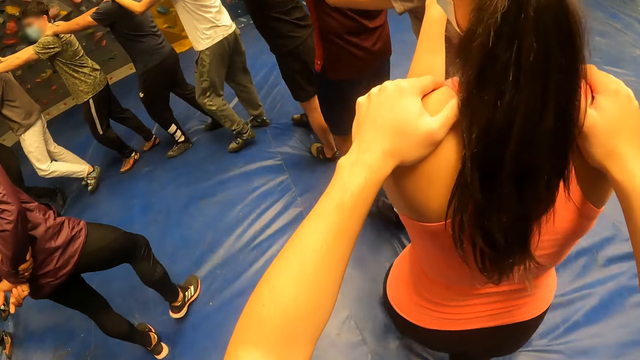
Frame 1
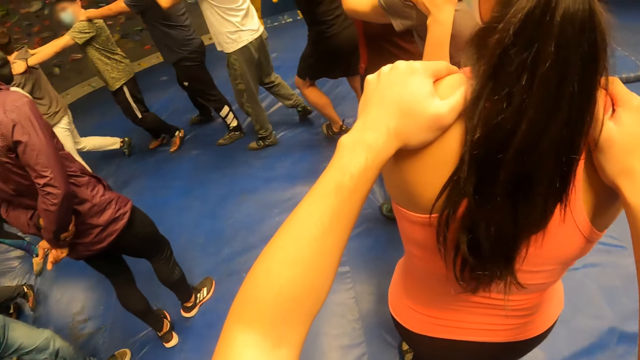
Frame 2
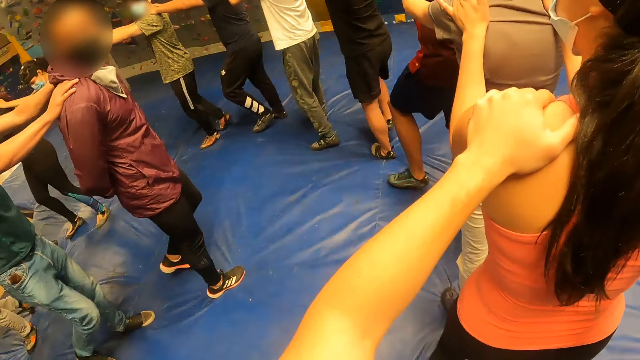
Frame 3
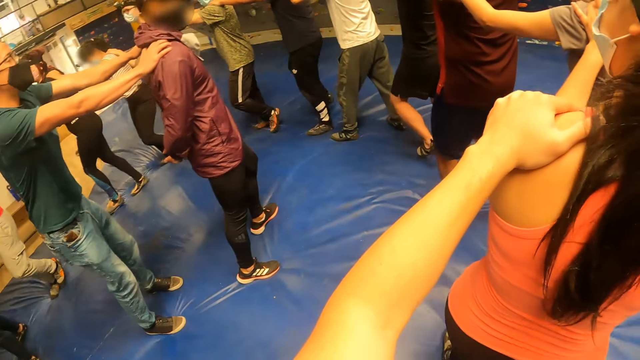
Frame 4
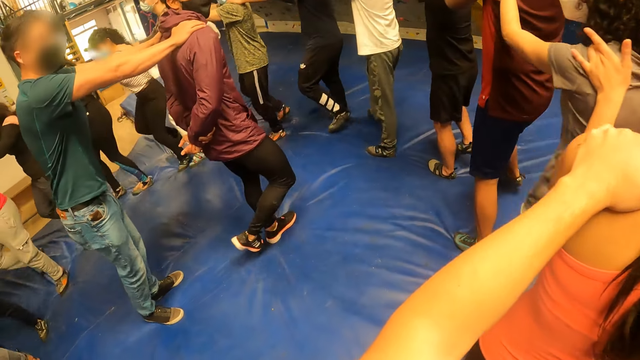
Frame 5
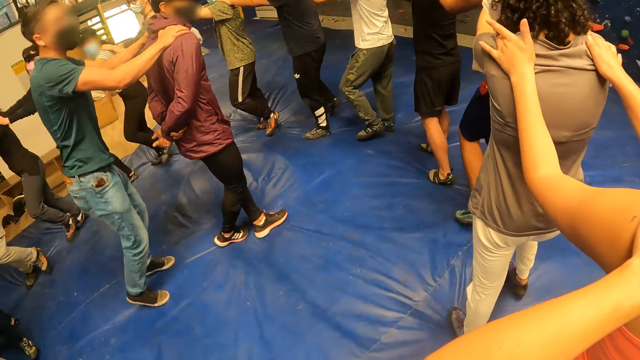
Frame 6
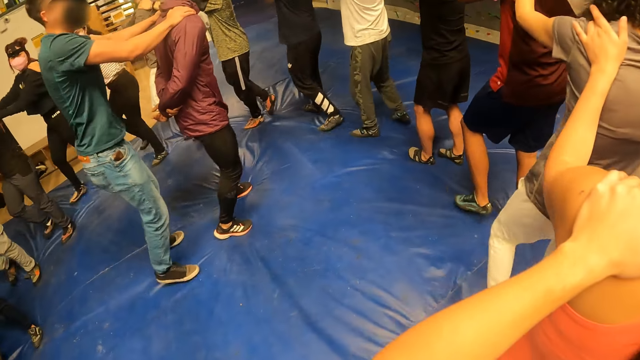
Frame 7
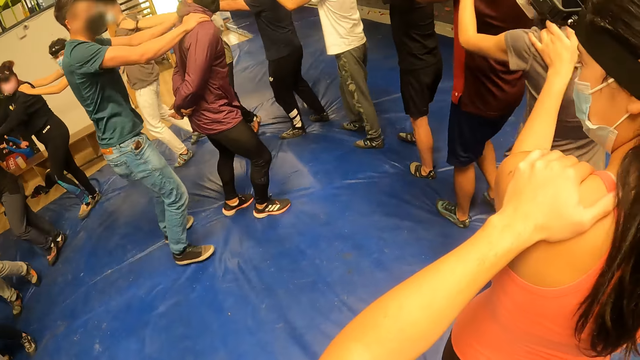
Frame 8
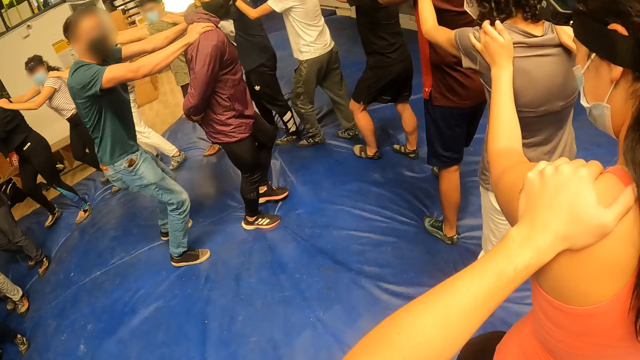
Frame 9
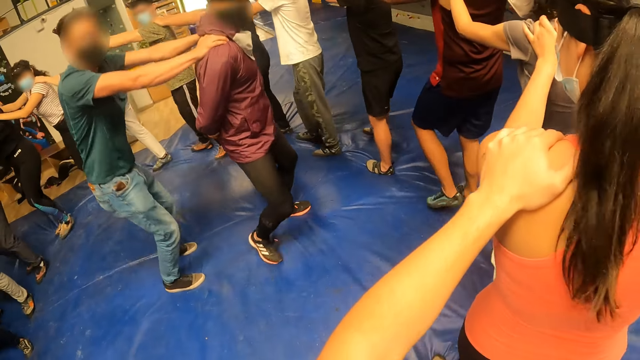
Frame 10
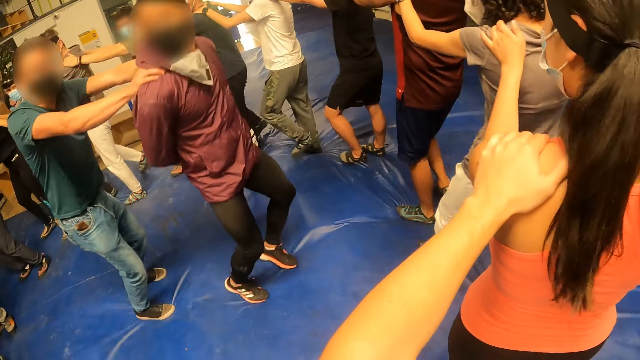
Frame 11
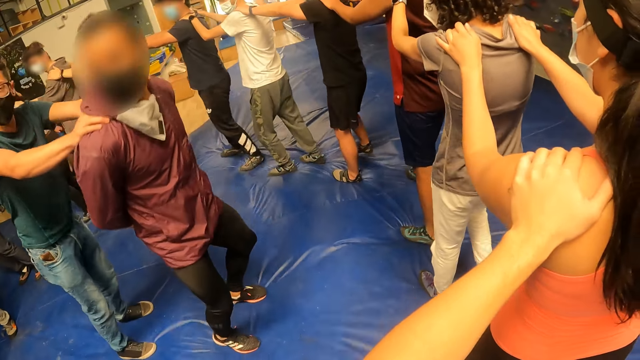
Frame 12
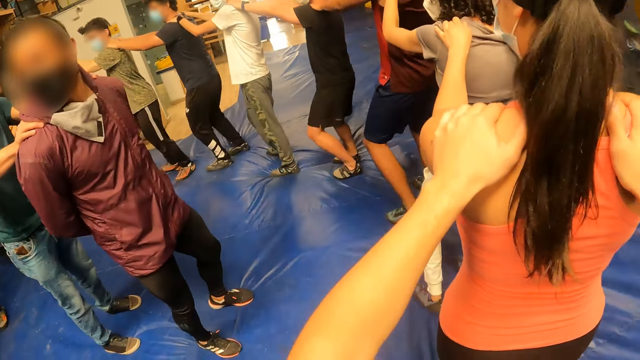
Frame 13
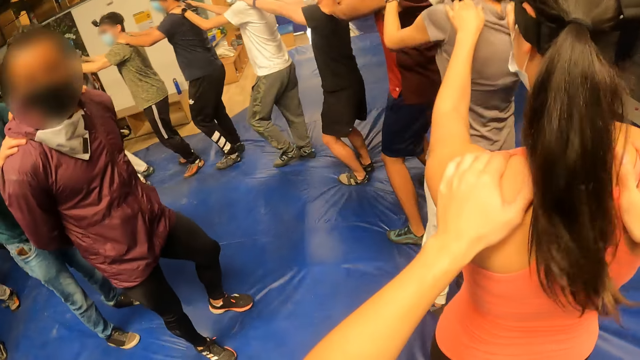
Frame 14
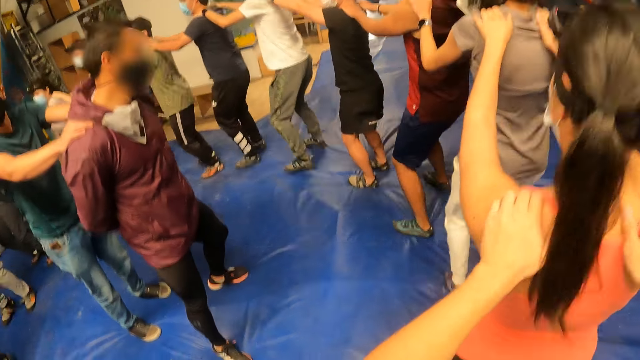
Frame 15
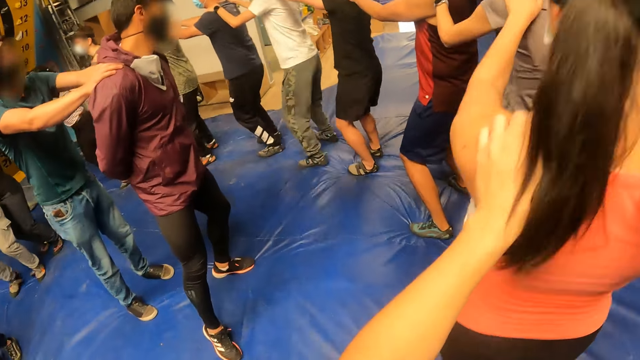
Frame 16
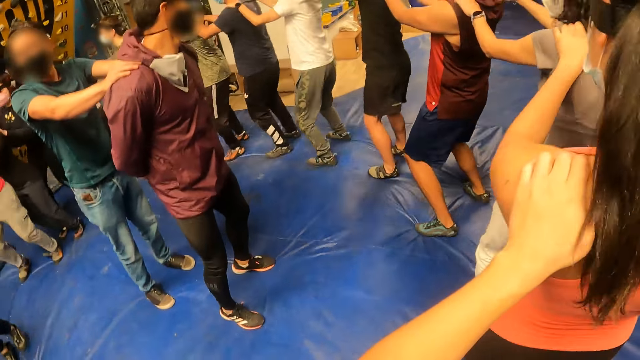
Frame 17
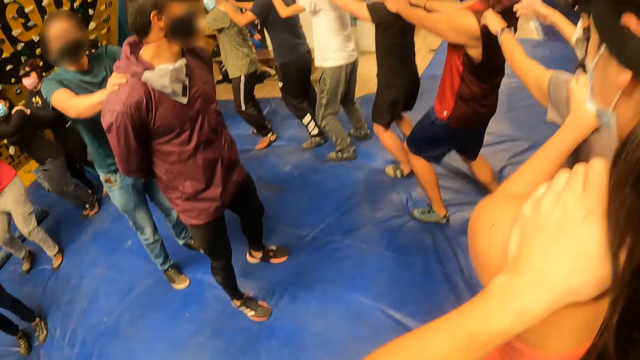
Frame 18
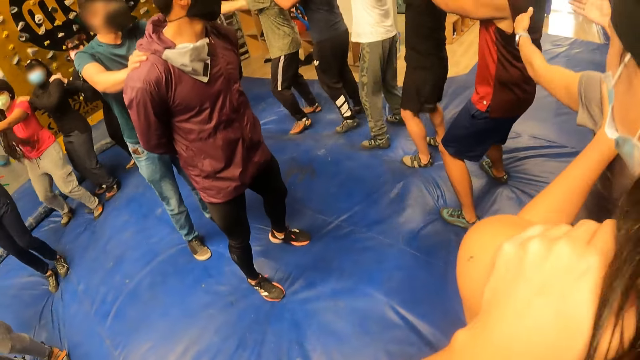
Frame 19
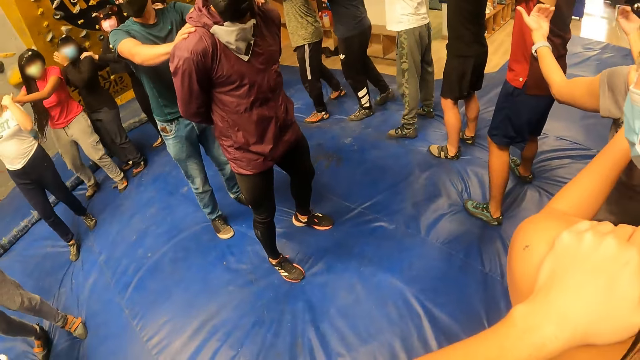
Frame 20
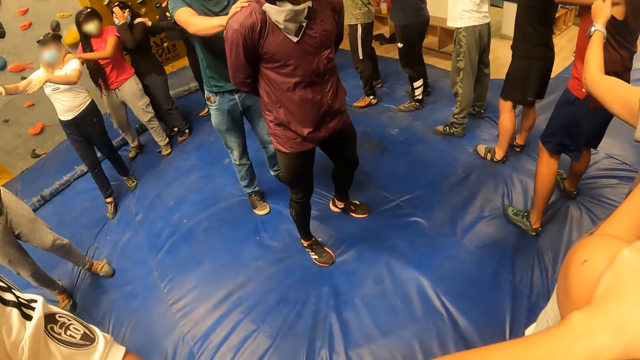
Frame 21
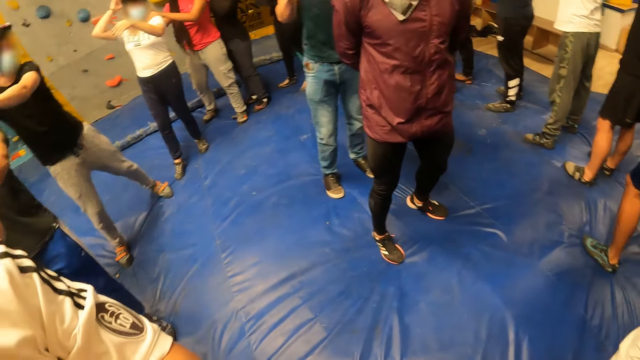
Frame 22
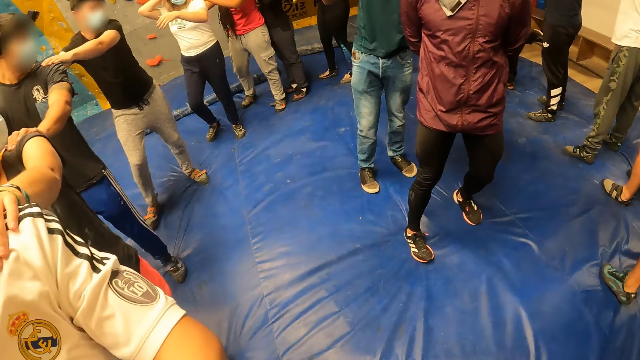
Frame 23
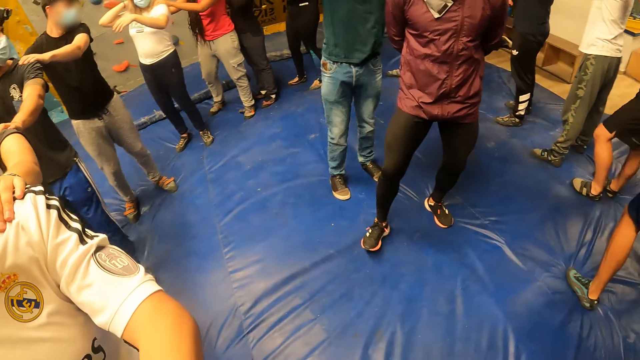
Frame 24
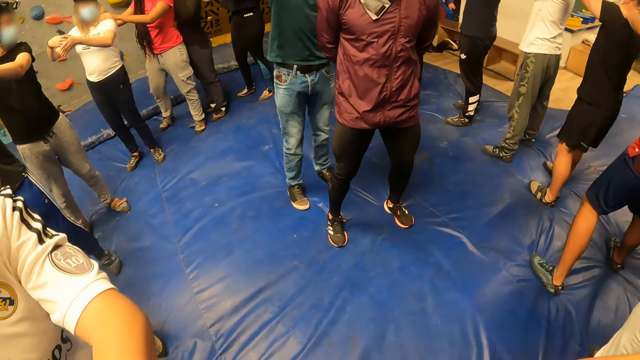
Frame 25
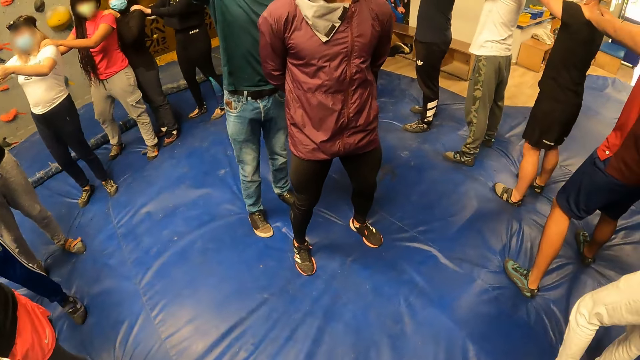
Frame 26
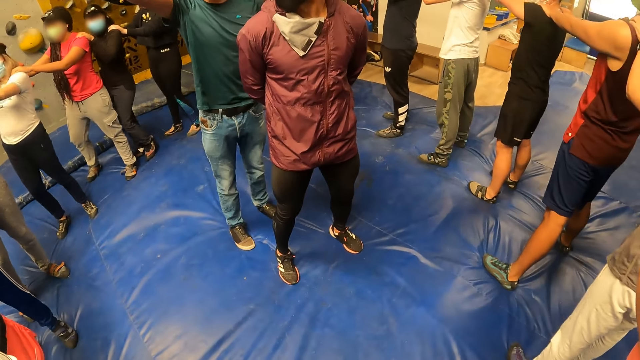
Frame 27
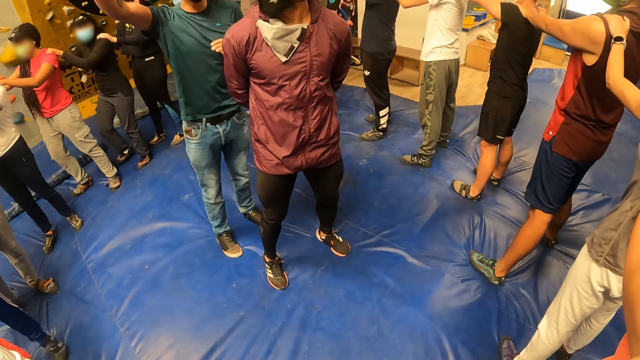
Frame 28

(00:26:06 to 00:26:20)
The first man places both hands on the other man's shoulders. The first man exercises with the other man. The camera wearer exercises with the group of people round the first man and the other man. They jump. They stop walking.

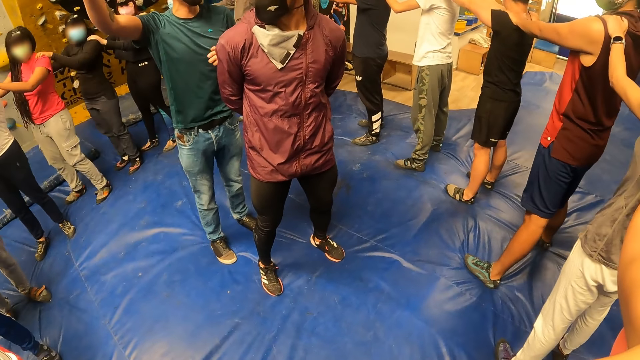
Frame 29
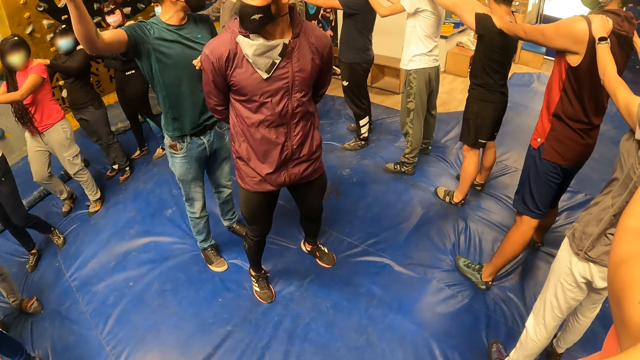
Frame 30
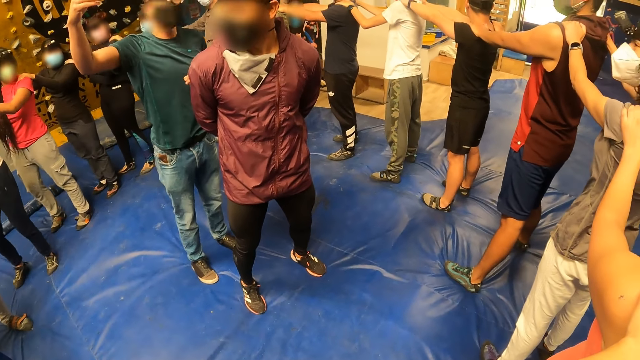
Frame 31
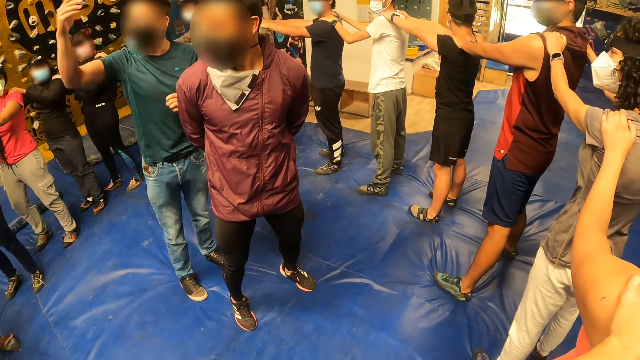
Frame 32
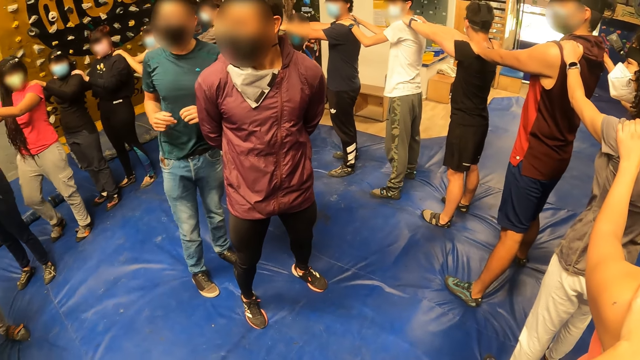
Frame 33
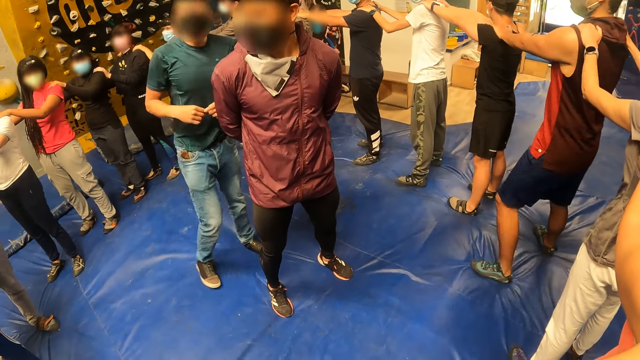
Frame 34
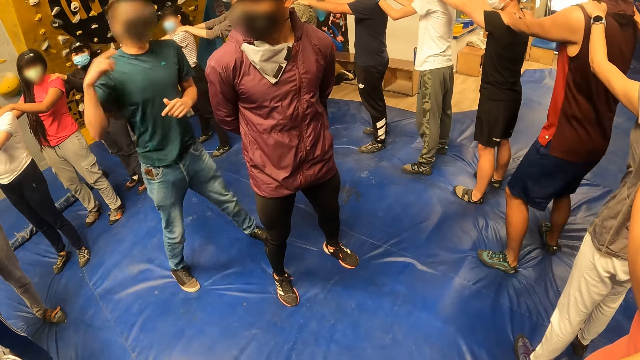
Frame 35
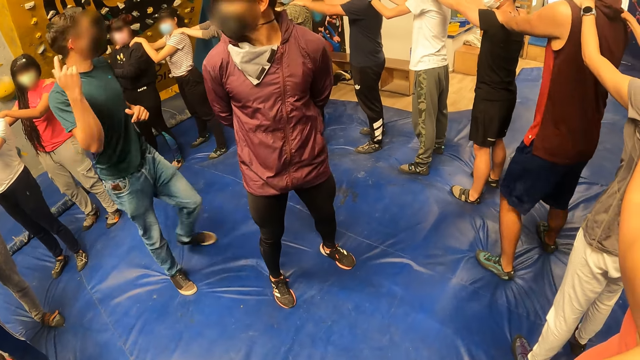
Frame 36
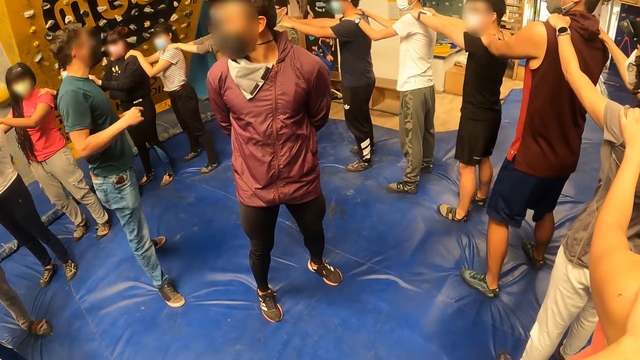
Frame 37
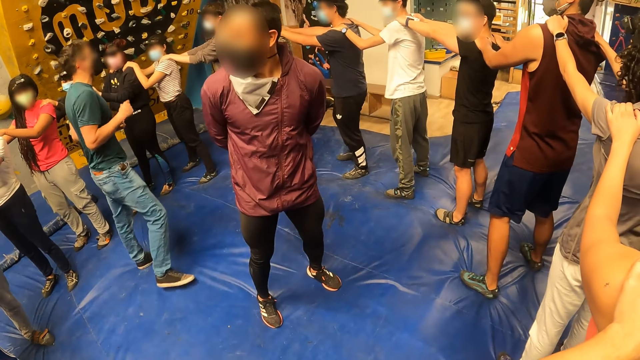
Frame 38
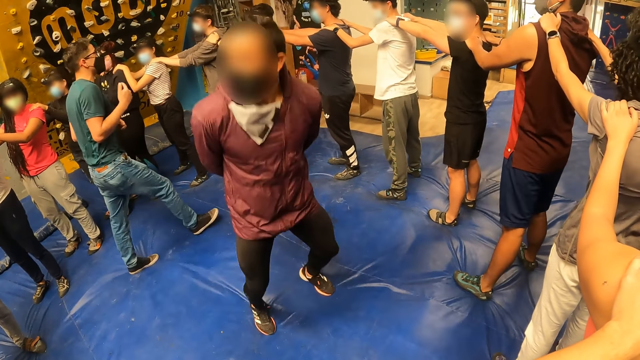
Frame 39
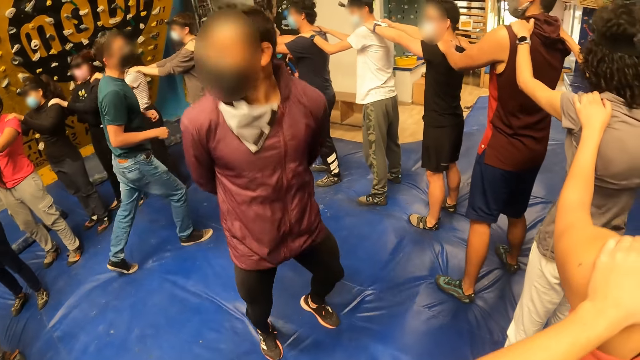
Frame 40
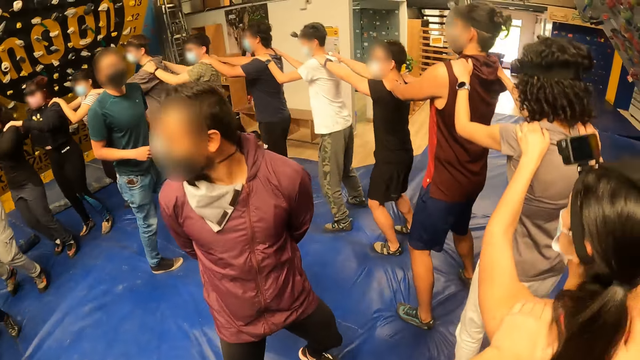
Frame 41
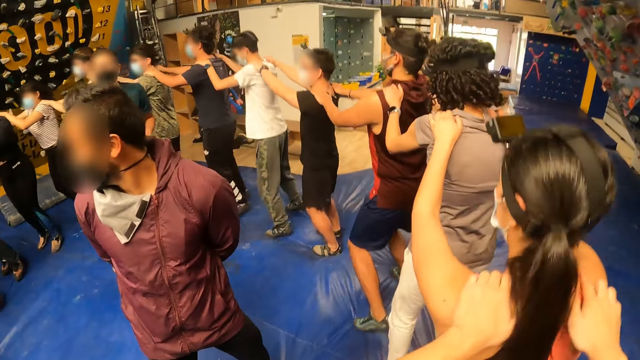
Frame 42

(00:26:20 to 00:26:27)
The first man interacts with the group of people. The other man exercises. The camera wearer exercises with the group of people round the first man and the other man. They jump.
